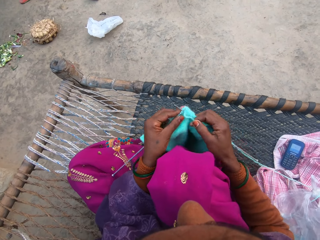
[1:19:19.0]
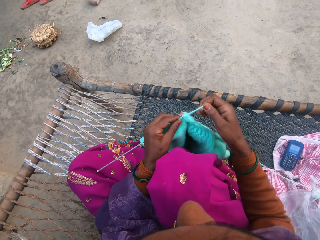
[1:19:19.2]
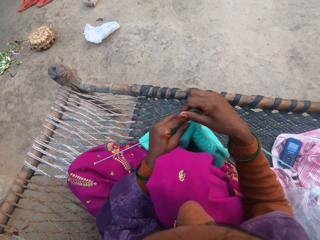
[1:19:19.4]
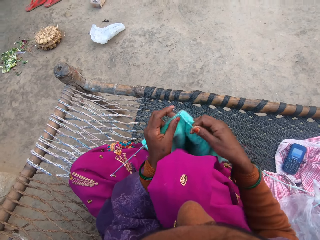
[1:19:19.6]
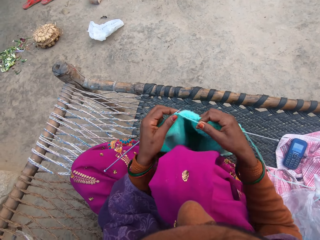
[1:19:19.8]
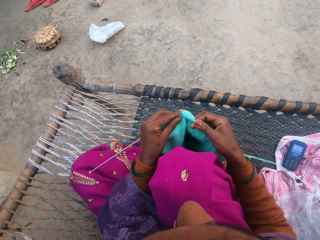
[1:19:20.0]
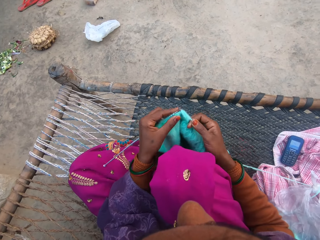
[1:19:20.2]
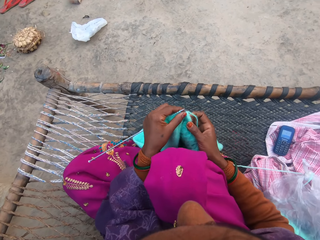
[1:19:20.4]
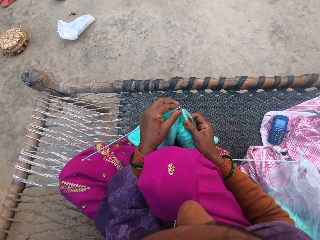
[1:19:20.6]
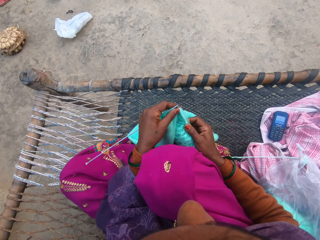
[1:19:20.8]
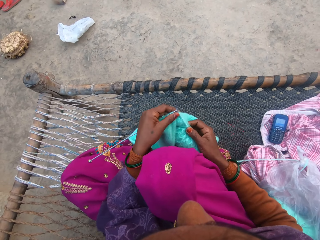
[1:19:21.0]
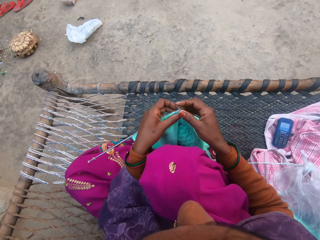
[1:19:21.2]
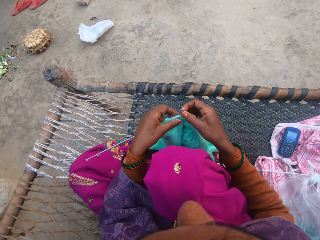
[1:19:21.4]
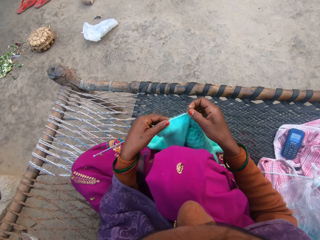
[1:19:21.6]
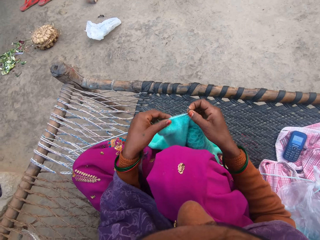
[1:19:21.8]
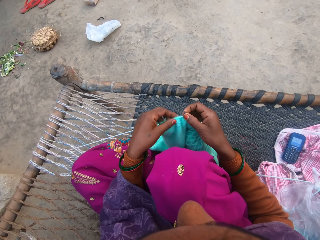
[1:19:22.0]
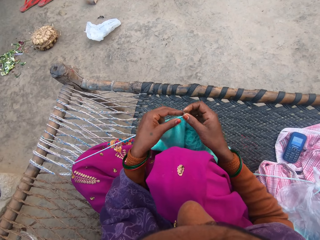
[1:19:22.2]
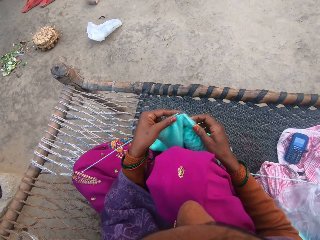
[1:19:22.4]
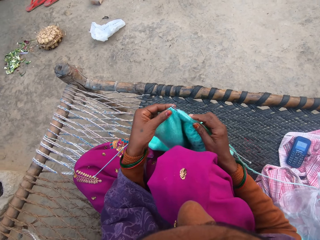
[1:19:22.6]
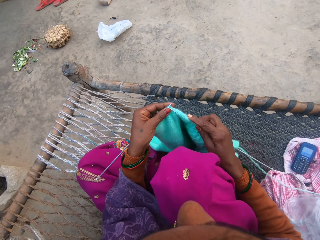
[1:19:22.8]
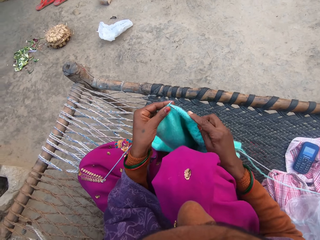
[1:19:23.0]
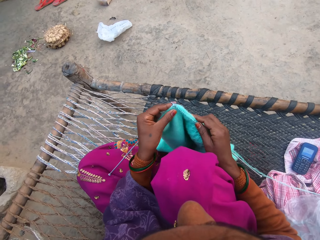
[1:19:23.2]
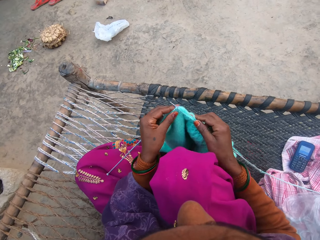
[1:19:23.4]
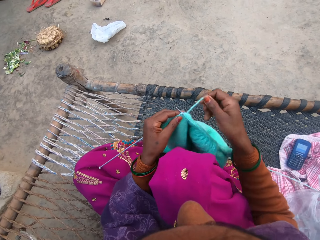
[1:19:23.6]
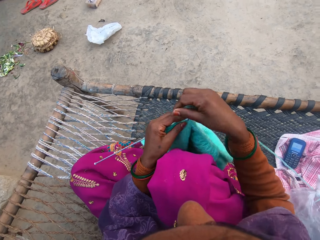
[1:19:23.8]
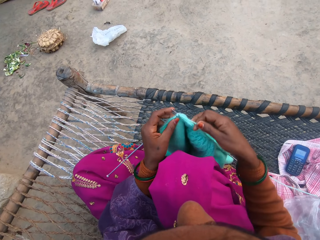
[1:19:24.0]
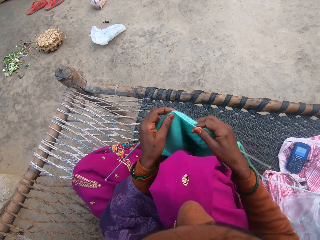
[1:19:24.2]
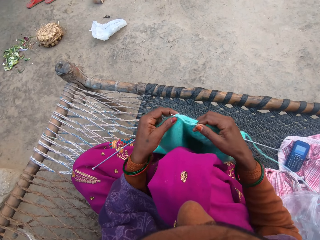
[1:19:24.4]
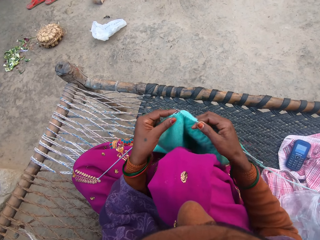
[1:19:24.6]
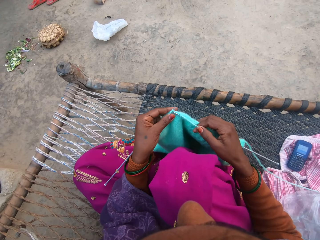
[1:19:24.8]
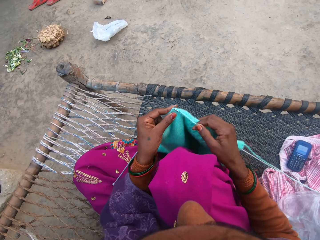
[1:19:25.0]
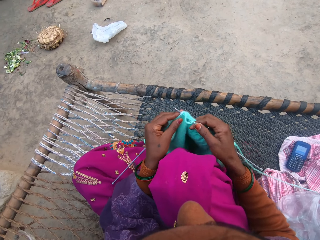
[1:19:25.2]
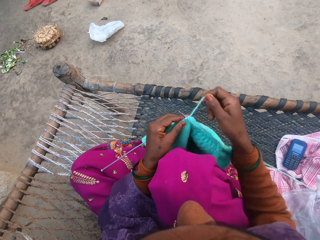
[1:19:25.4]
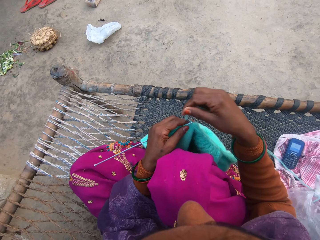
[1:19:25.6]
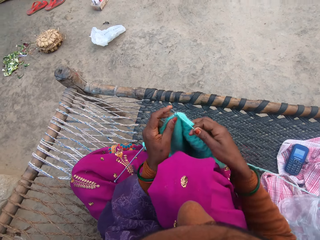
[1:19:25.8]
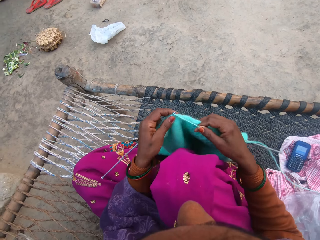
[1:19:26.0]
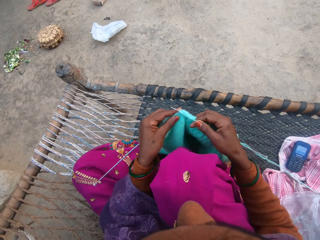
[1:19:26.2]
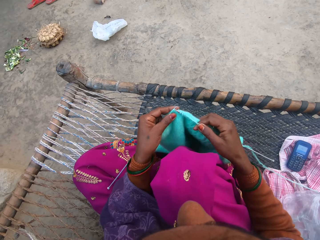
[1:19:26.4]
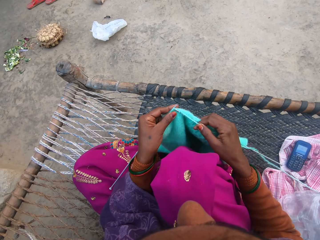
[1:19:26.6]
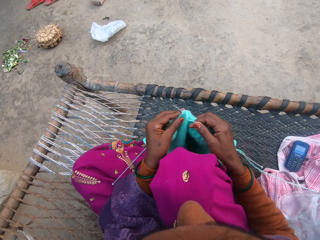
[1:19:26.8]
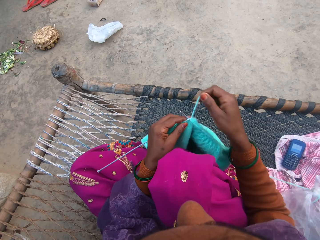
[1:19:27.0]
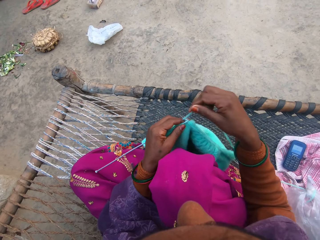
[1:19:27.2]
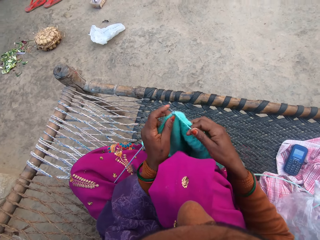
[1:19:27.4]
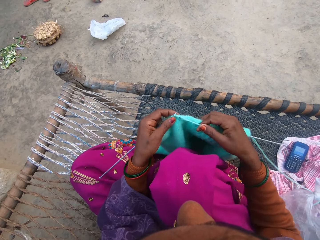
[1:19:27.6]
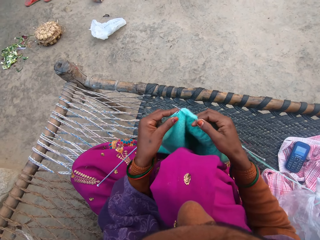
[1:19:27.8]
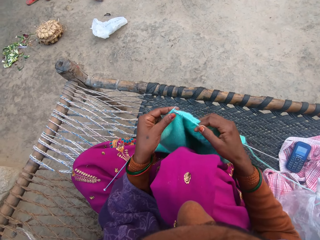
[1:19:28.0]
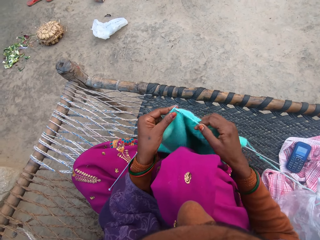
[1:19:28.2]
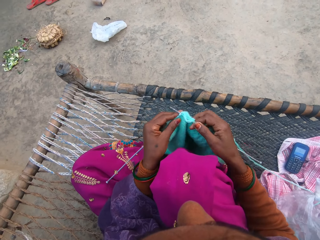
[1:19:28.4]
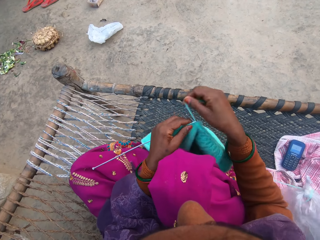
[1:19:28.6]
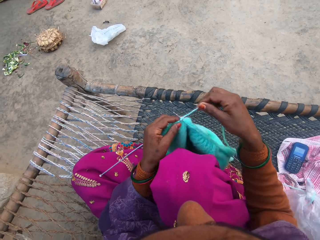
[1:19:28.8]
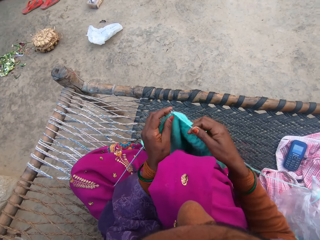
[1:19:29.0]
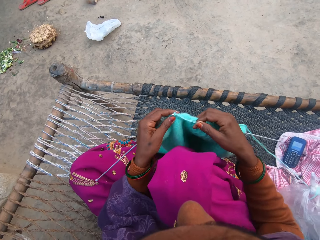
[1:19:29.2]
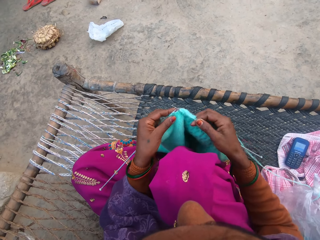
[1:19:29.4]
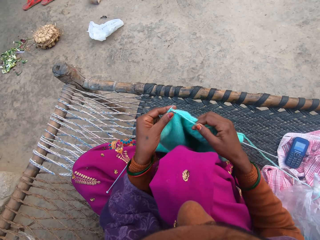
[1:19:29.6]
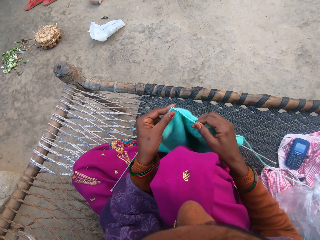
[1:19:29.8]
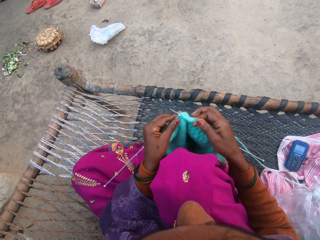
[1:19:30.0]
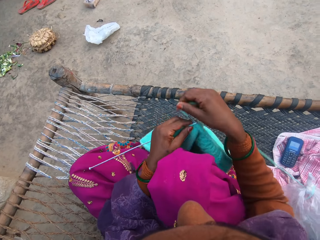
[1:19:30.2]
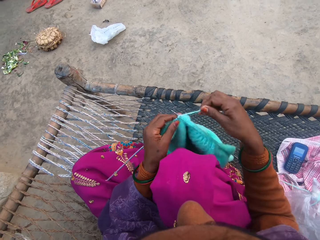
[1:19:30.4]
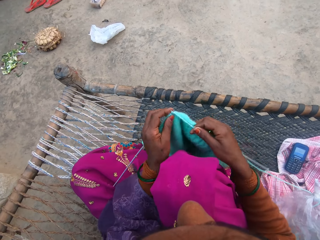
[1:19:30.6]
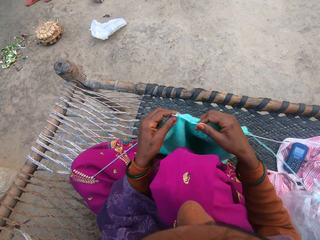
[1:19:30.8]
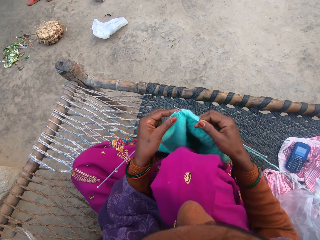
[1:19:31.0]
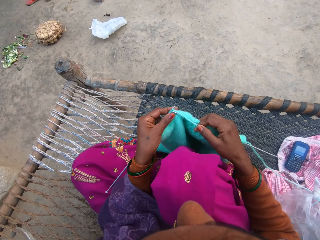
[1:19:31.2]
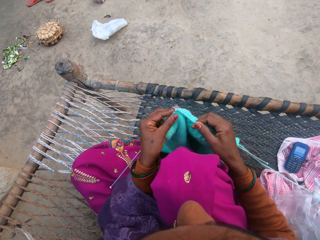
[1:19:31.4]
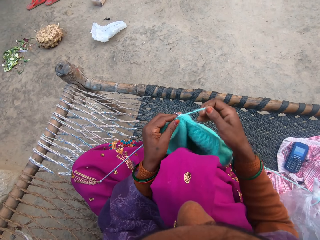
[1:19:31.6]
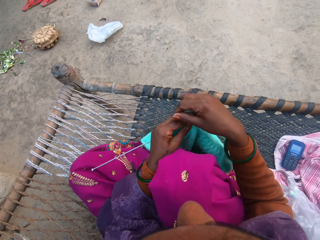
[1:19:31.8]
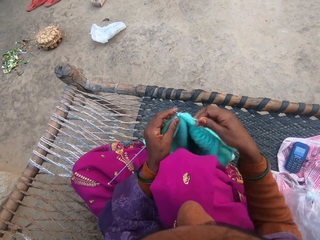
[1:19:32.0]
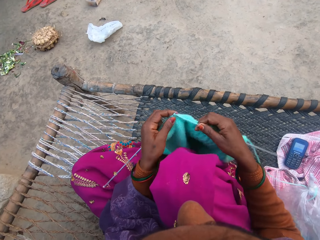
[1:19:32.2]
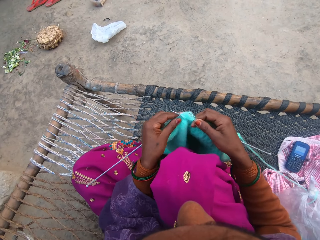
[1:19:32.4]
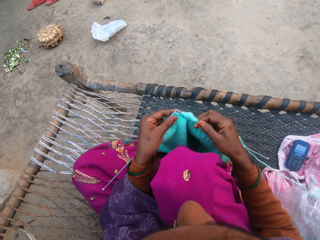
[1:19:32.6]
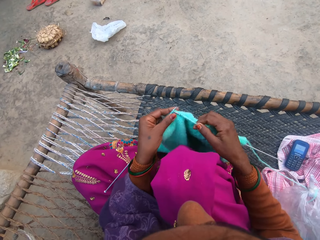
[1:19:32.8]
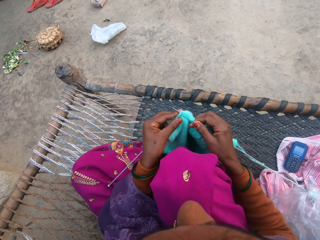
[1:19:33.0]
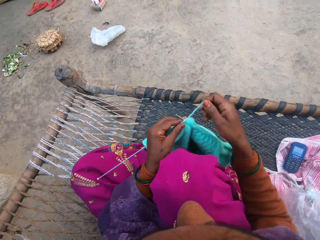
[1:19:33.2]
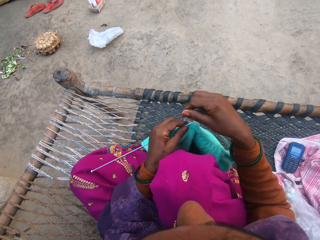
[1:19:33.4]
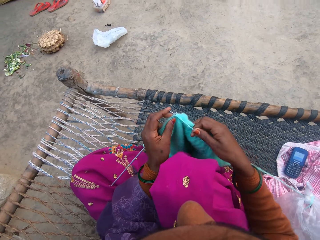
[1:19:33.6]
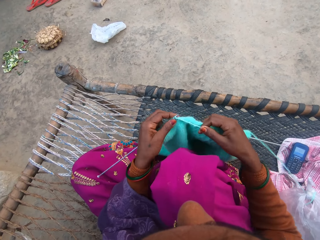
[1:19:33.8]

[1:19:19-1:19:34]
The camera wearer loops the knitting yarn over the knitting needle and knits a garment. They move the knitting needle in the garment. They move the knitting needle in the garment again. They knit the garment. They loop the knitting yarn over the knitting needle and knit the garment. They loop the knitting yarn over the knitting needle and knit the garment. They loop the knitting yarn over the knitting needle and knit the garment. They loop the knitting yarn over the knitting needle and knit the garment. They loop the knitting yarn over the knitting needle and knit the garment.

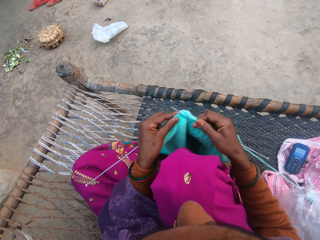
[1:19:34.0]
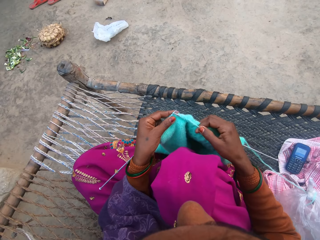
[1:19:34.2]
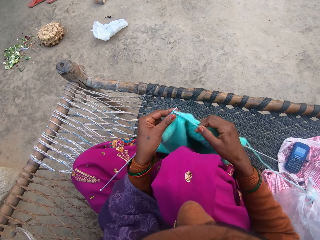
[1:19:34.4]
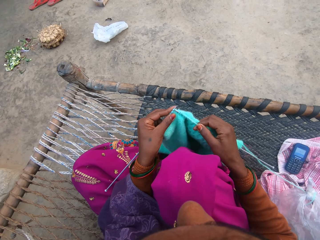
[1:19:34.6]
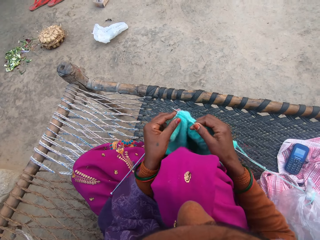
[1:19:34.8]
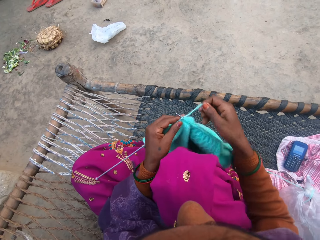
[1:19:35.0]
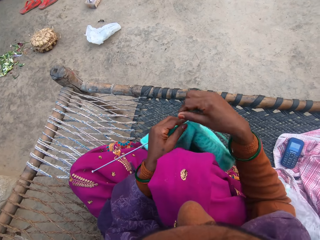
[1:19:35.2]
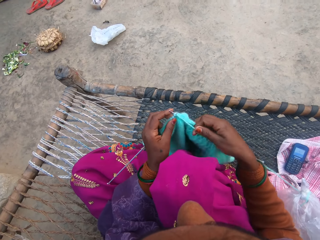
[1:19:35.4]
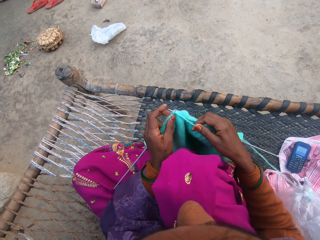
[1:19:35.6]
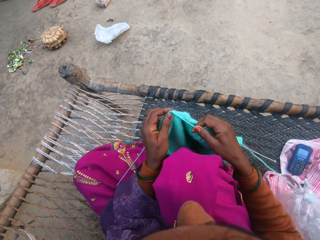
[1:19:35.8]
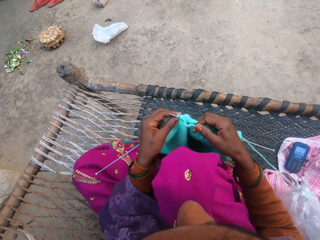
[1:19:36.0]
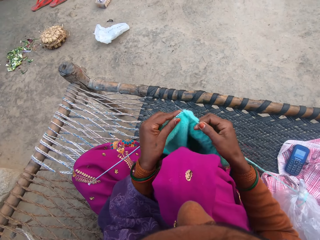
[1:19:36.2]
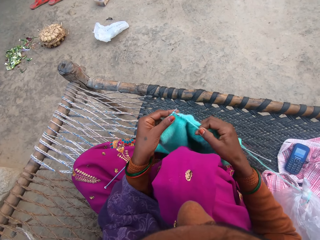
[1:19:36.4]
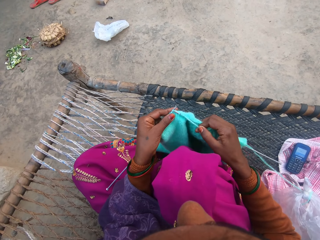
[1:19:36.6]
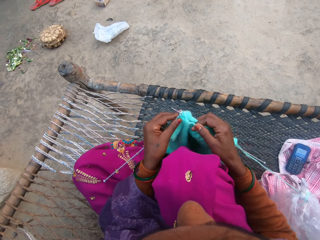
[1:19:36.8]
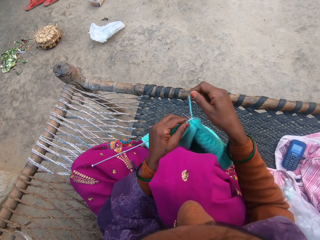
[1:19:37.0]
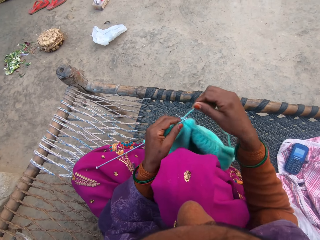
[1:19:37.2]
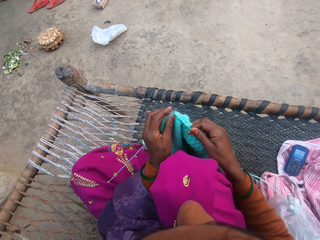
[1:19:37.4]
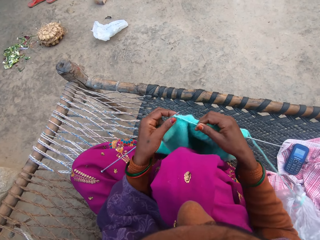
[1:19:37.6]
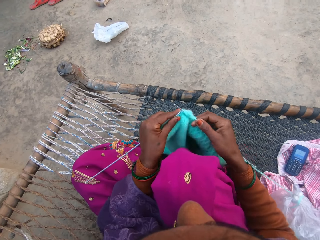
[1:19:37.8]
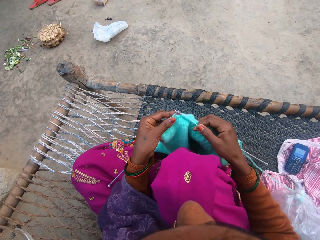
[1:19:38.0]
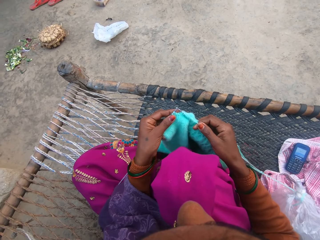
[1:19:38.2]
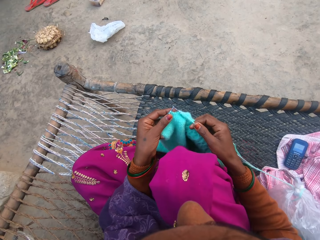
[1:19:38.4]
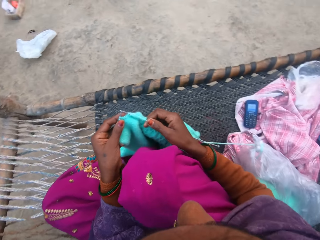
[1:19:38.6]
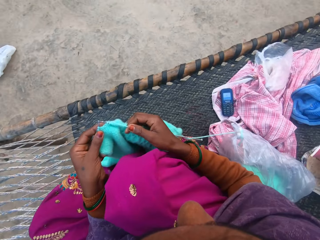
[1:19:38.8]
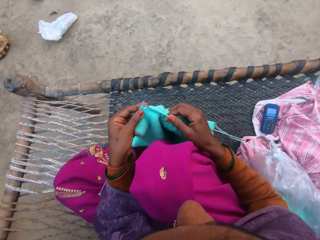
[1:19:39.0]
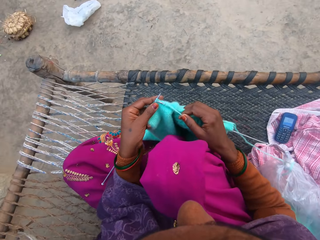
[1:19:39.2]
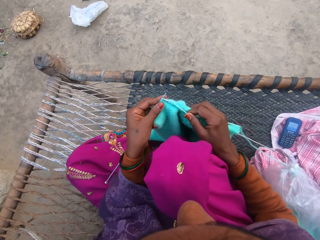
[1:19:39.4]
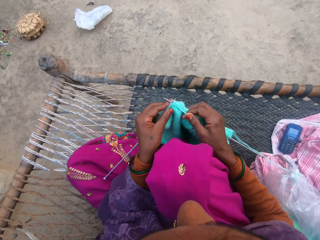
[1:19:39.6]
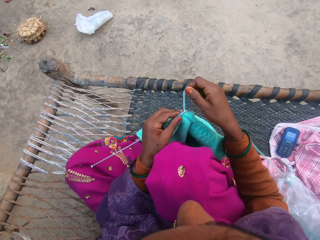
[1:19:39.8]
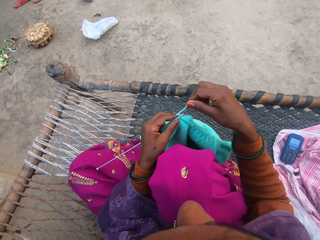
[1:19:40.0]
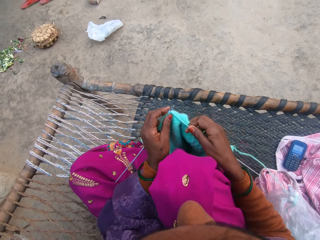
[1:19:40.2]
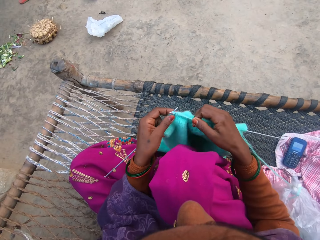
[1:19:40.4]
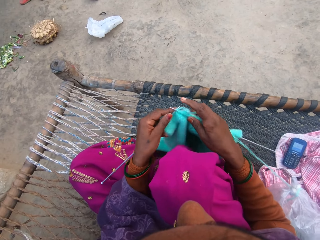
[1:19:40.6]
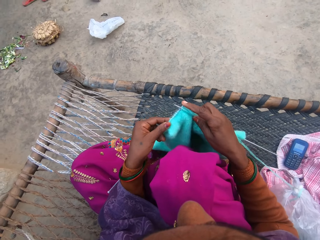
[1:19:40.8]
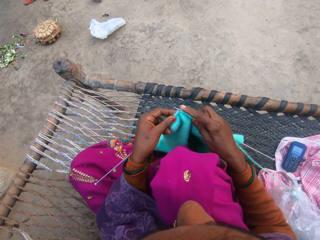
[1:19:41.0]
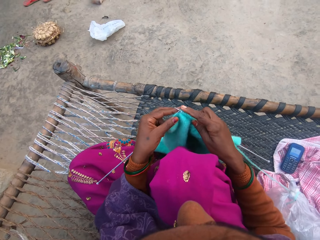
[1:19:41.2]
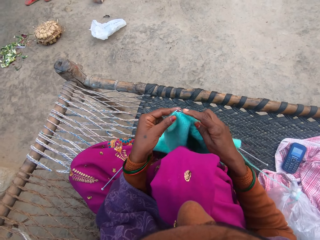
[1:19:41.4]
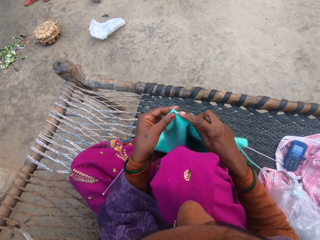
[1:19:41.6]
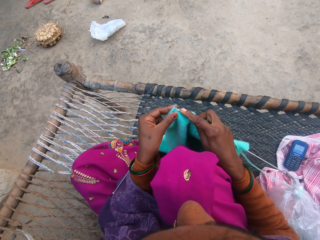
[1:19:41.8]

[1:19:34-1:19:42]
The camera wearer loops the knitting yarn over the knitting needle and knits a garment. They loop the knitting yarn over the knitting needle and knit the garment. They loop the knitting yarn over the knitting needle and knit the garment. They loop the knitting yarn over the knitting needle and knit the garment.
